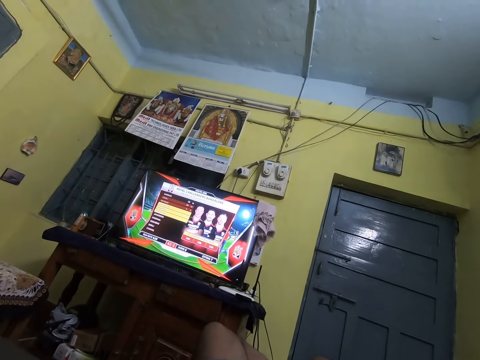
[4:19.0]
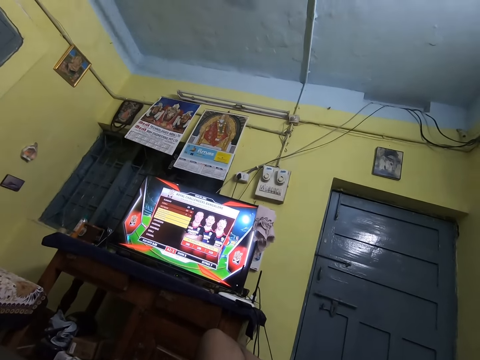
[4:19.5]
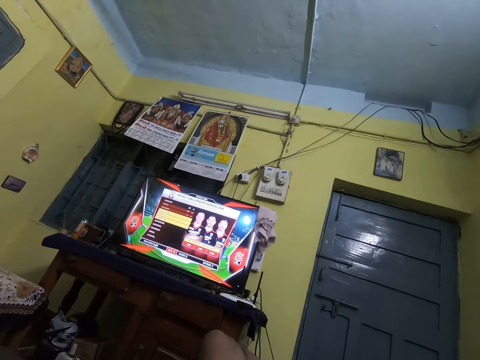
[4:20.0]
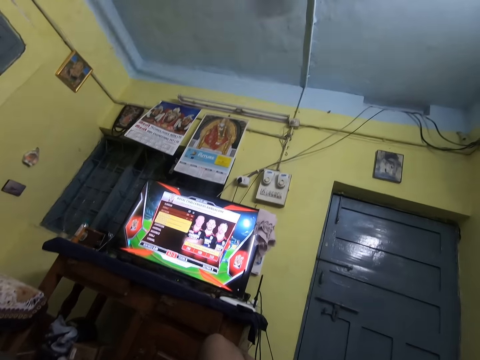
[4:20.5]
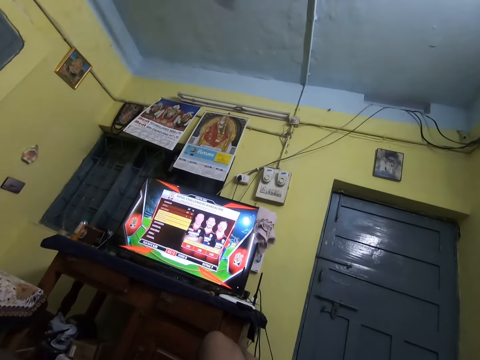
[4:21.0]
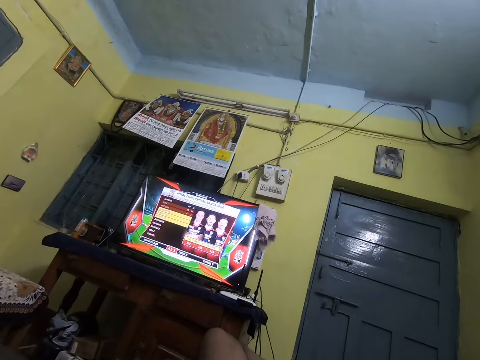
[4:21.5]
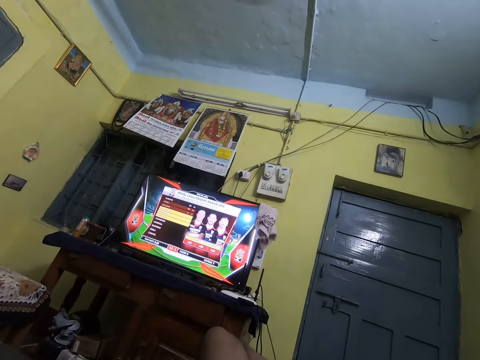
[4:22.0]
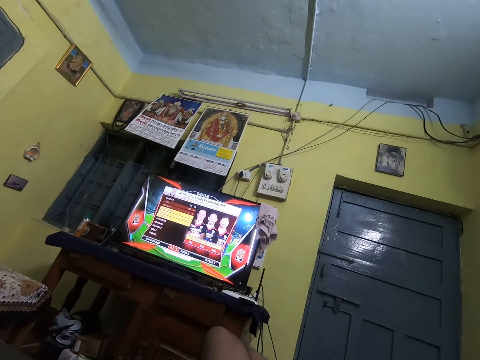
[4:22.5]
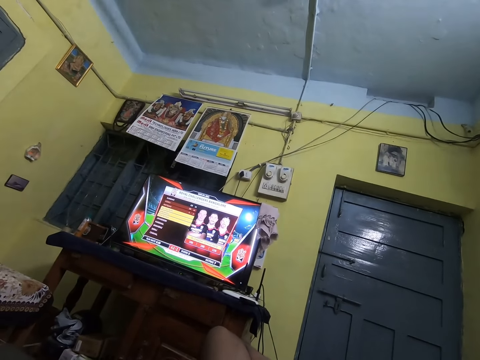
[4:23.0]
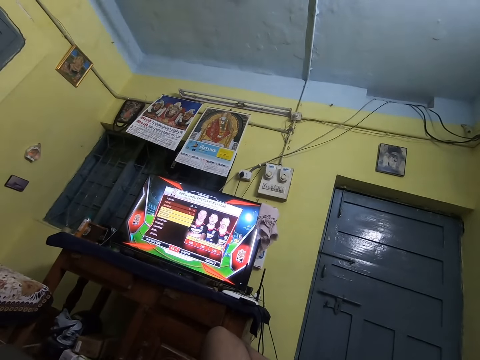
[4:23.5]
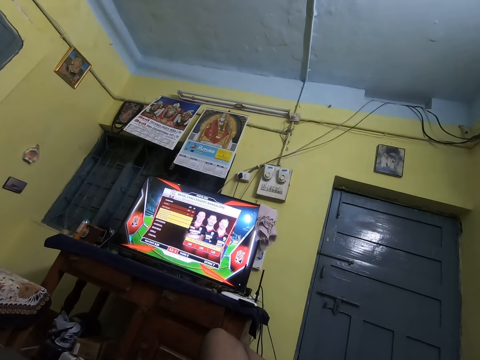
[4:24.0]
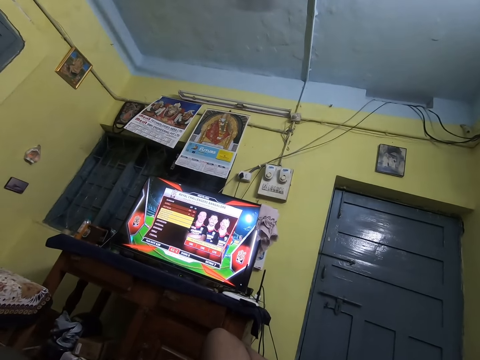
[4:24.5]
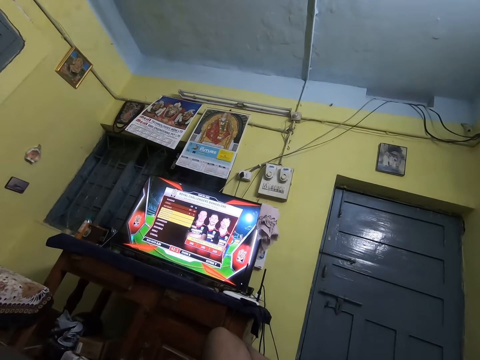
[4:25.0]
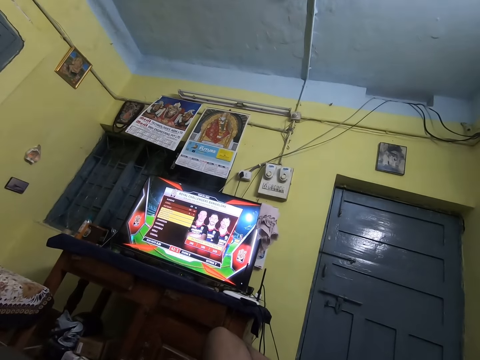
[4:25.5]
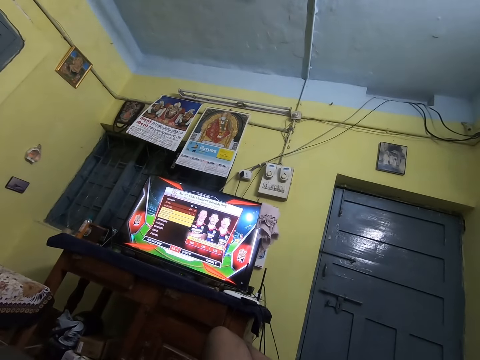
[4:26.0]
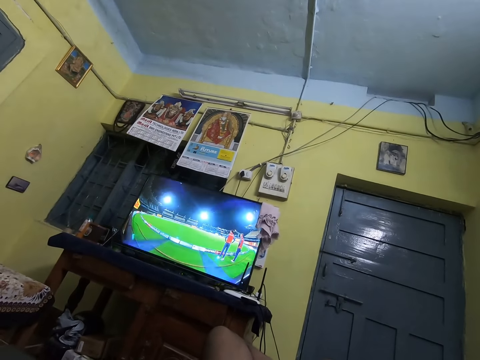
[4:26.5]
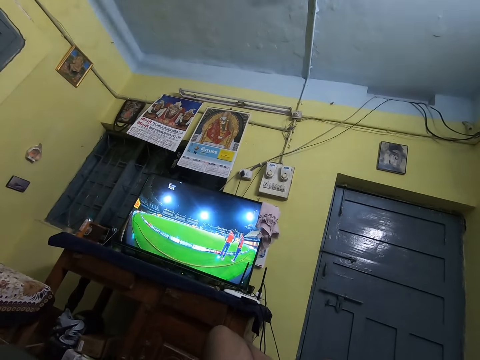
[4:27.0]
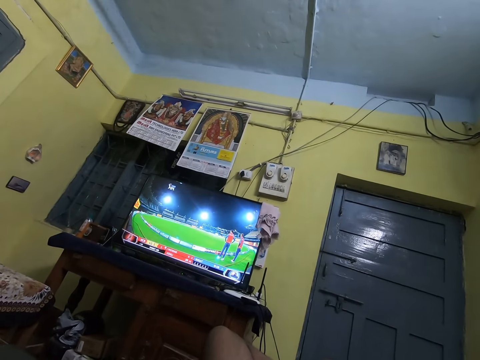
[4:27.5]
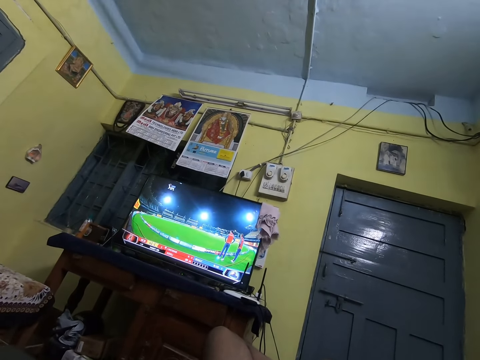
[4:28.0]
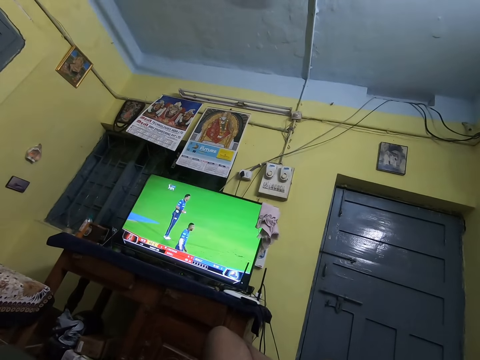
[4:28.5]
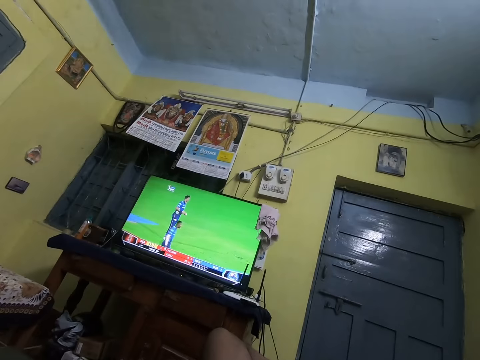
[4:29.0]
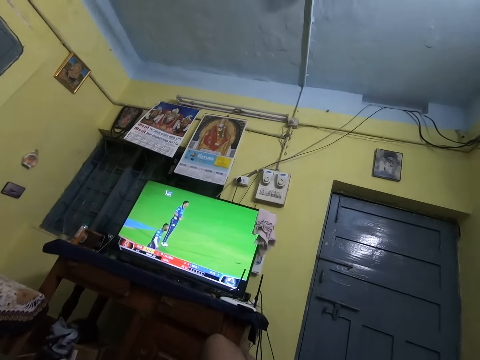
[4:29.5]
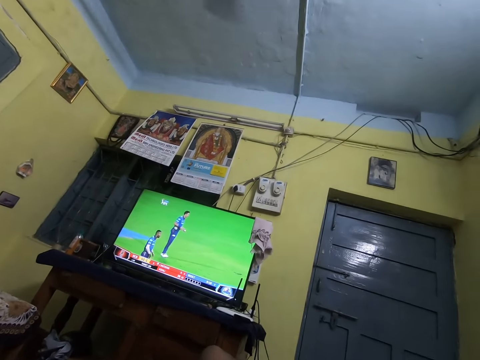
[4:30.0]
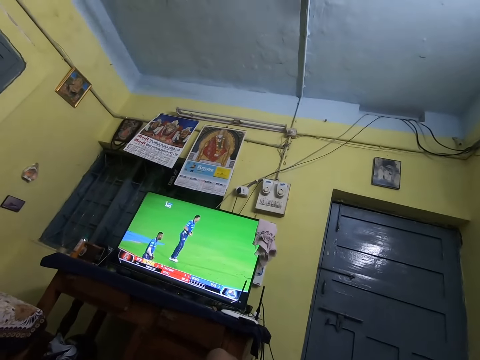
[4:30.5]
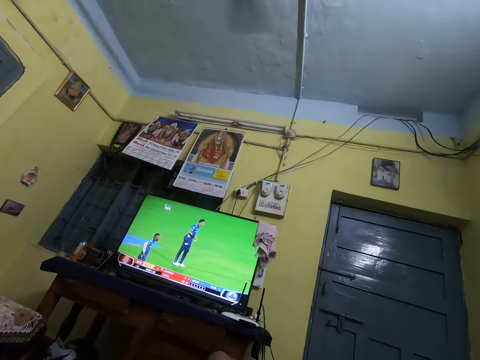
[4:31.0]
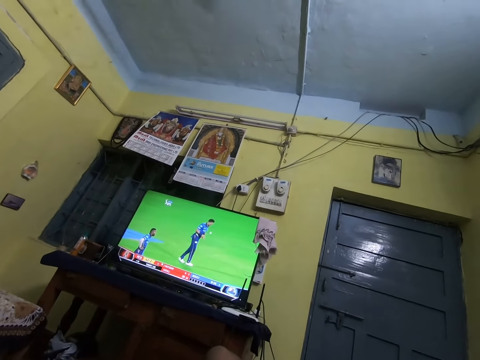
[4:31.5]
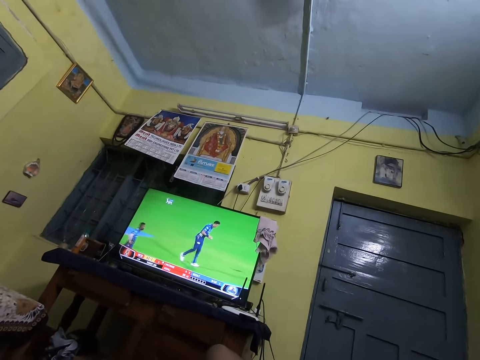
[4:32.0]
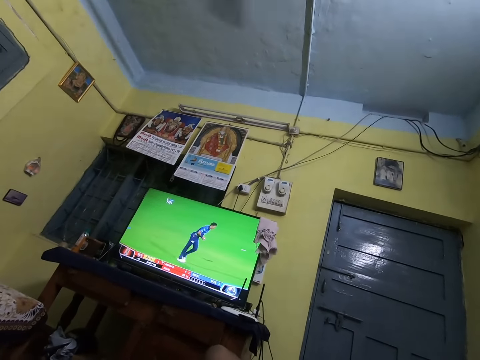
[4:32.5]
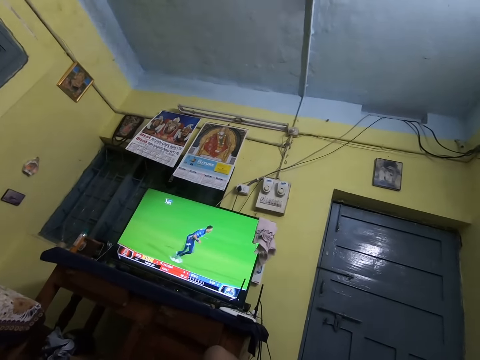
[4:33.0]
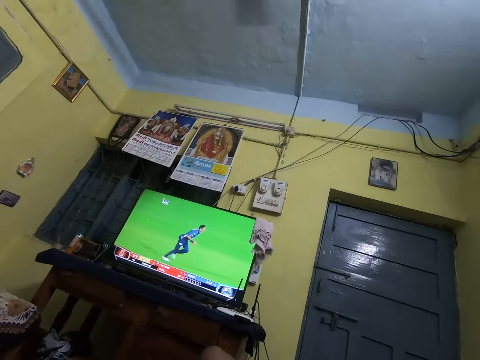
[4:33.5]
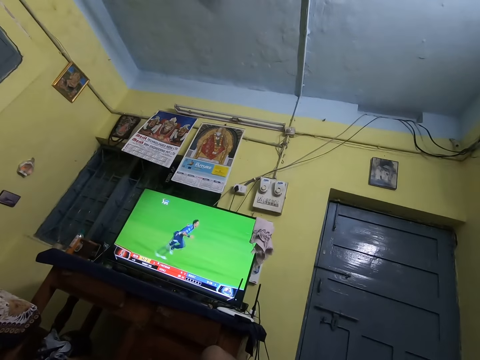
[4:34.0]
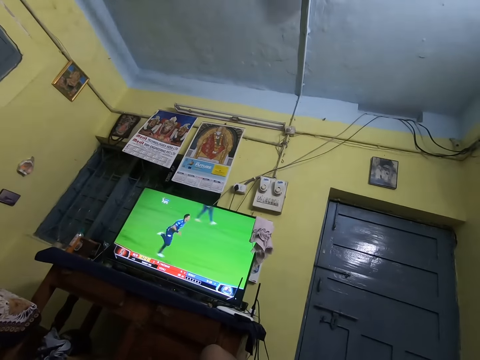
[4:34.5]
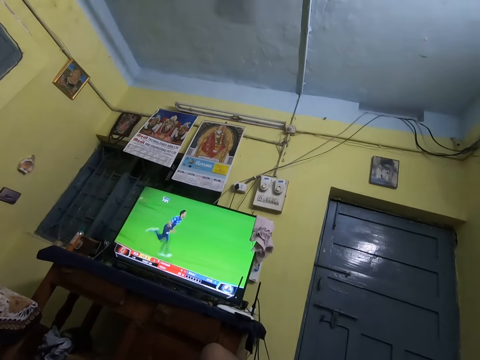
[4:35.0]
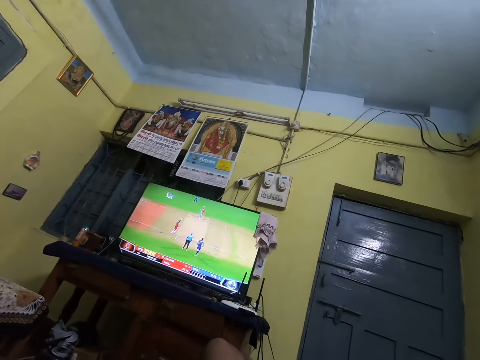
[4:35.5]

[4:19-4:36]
The camera wearer converses with a person. They watch a television. They converse with the person.

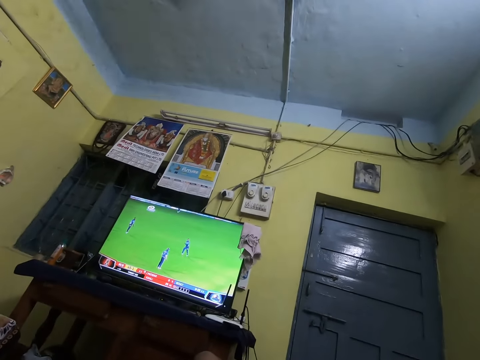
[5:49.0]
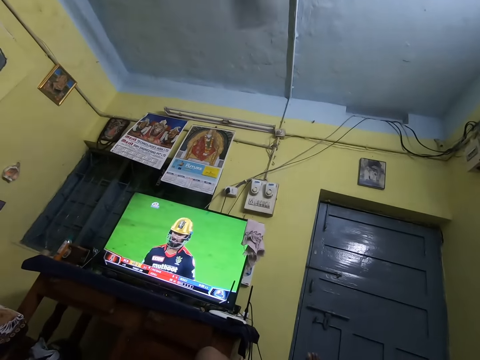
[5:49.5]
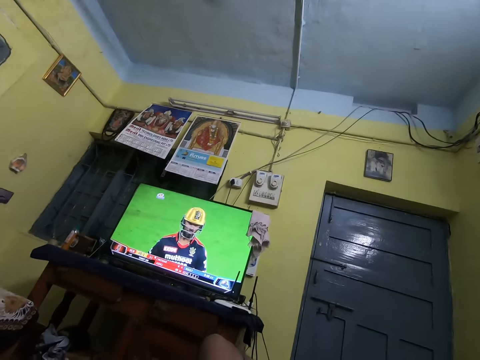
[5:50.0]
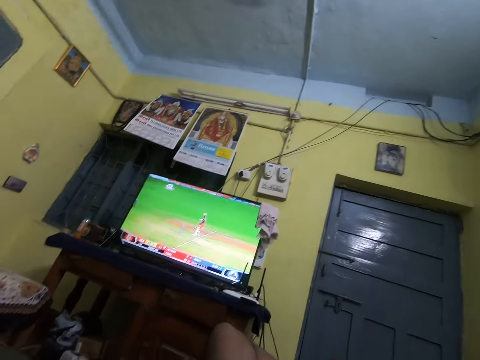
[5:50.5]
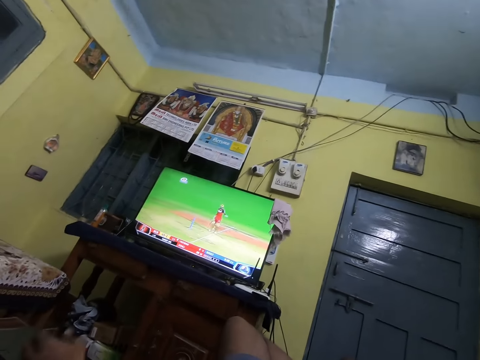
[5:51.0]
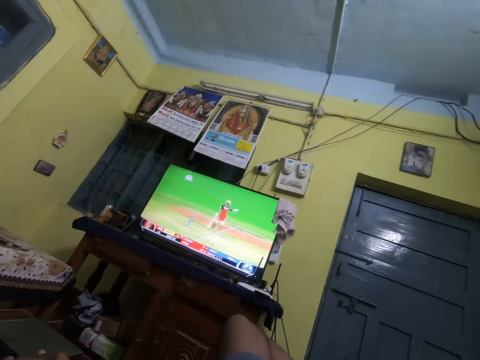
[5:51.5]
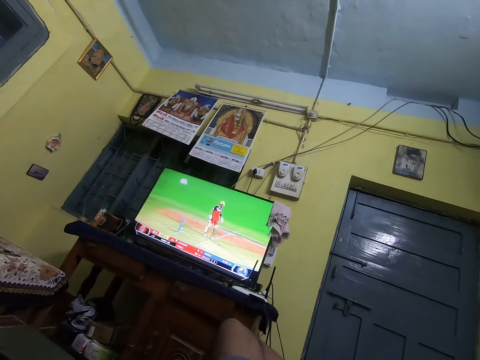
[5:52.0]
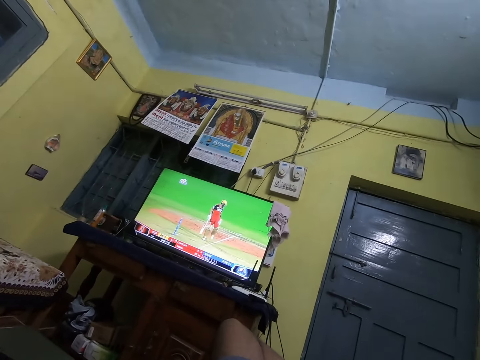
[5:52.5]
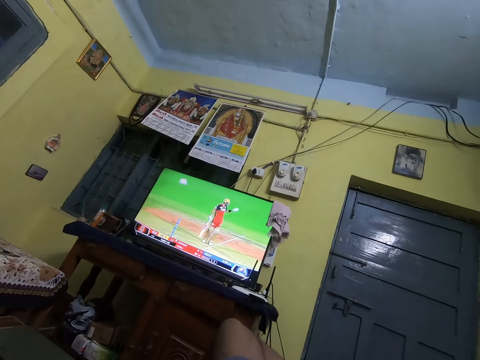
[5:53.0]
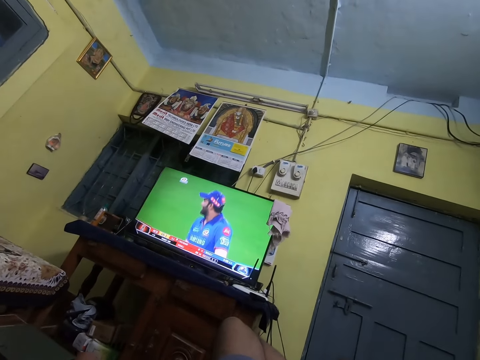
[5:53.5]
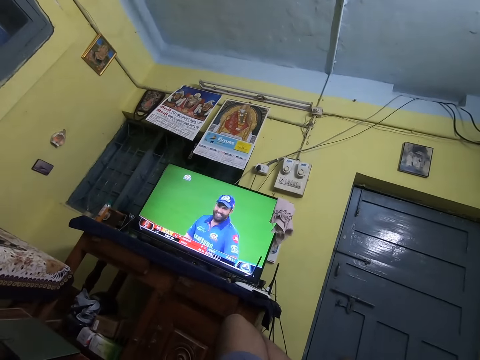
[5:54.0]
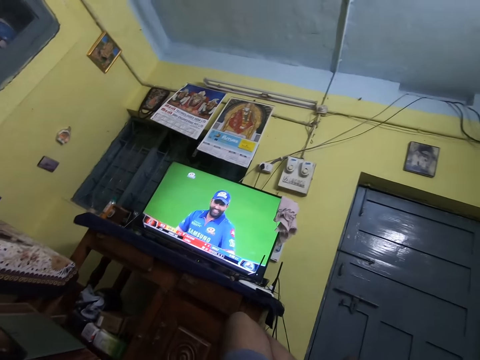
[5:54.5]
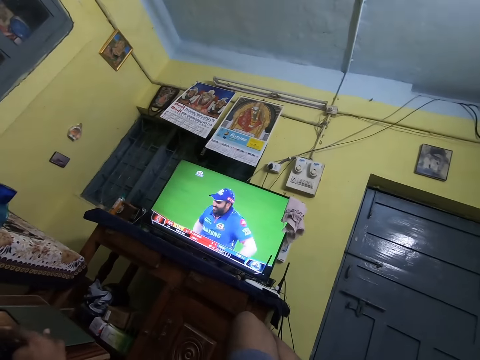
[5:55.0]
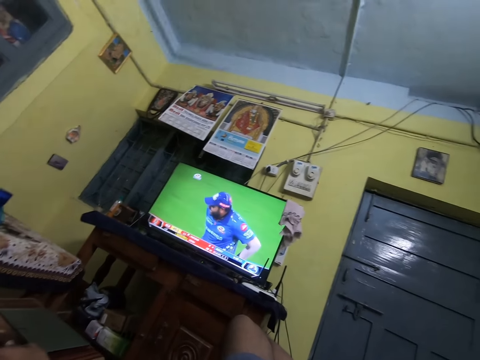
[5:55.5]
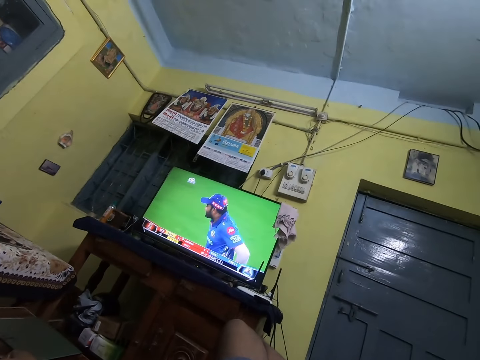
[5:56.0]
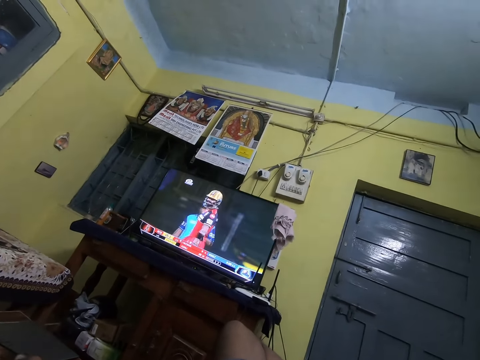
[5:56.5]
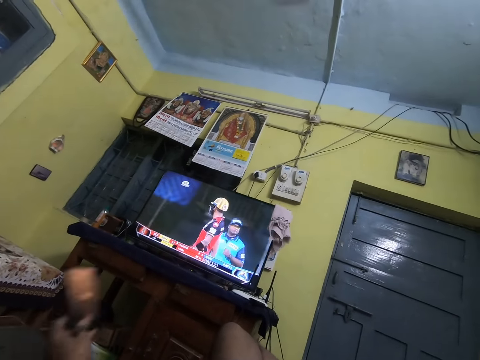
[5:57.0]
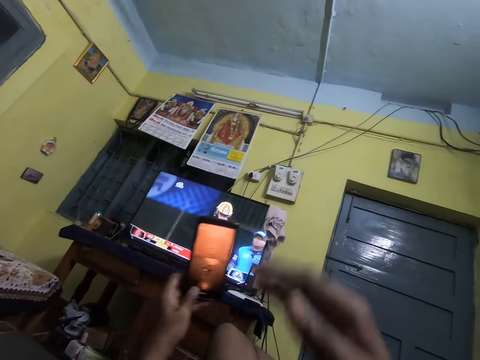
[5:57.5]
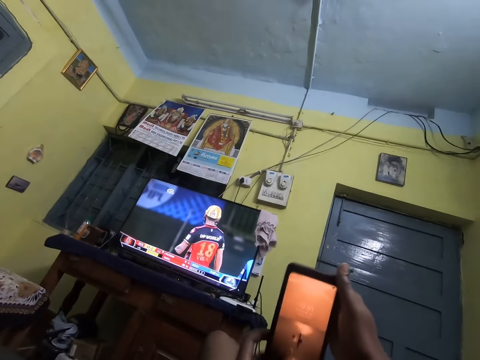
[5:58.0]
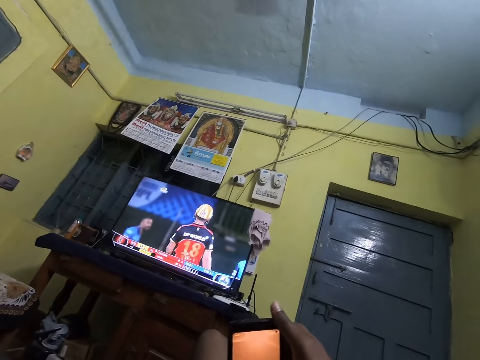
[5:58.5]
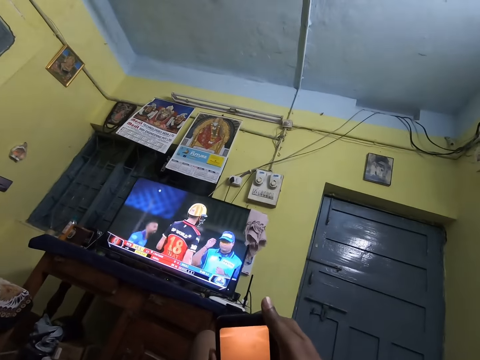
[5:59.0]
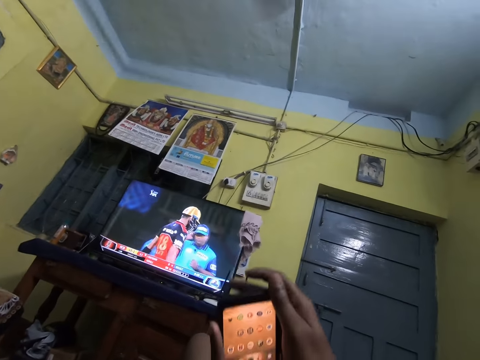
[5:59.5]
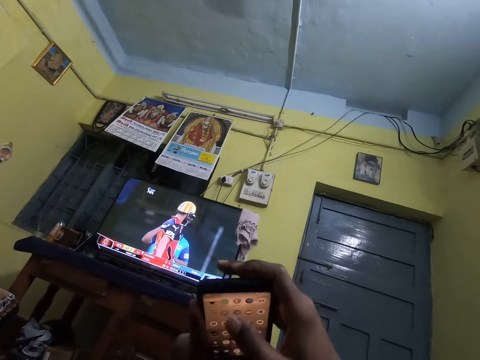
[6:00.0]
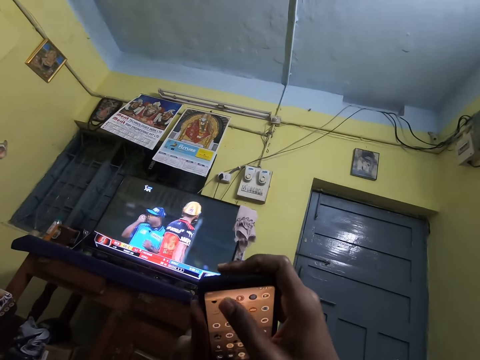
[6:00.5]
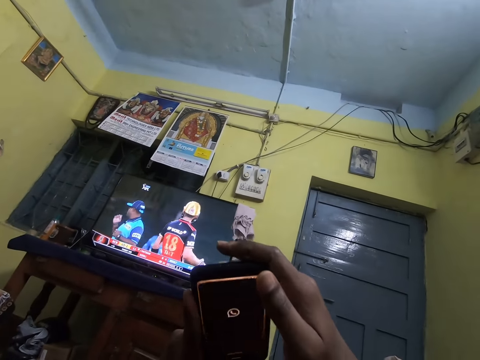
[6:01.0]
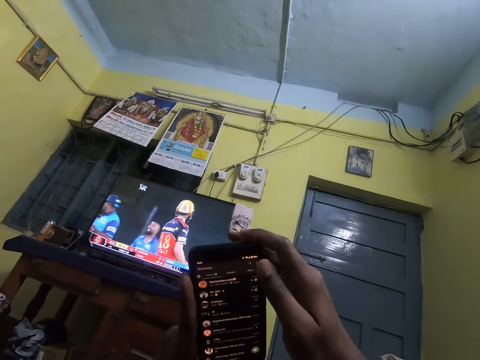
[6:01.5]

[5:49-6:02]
The camera wearer stretches the hand. They watch the television. They touch the phone on the table. They watch the television. They touch the phone on the table. They watch the television. They pick the phone from the table. They use the phone.
